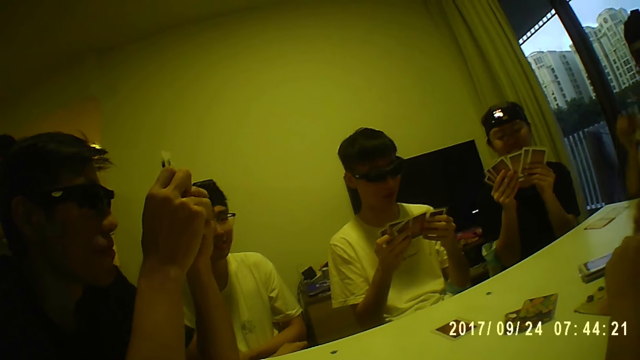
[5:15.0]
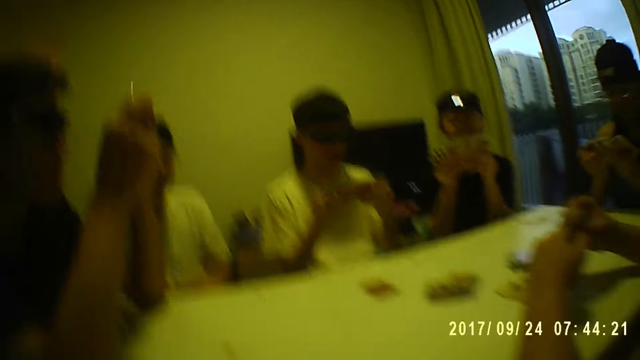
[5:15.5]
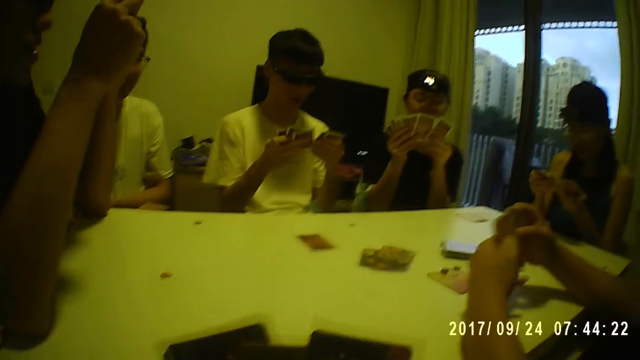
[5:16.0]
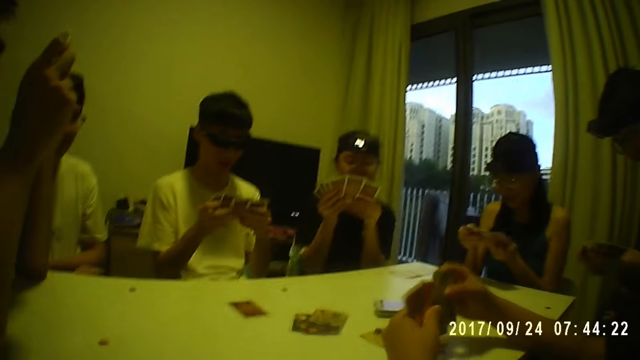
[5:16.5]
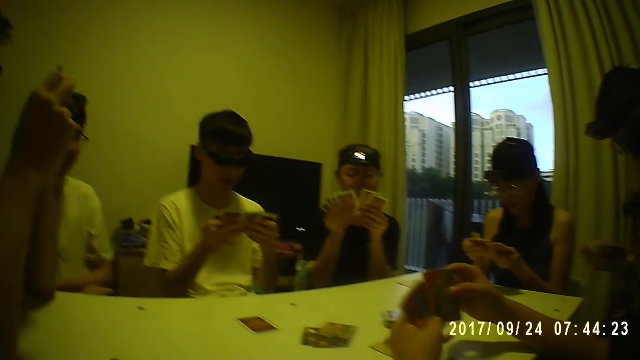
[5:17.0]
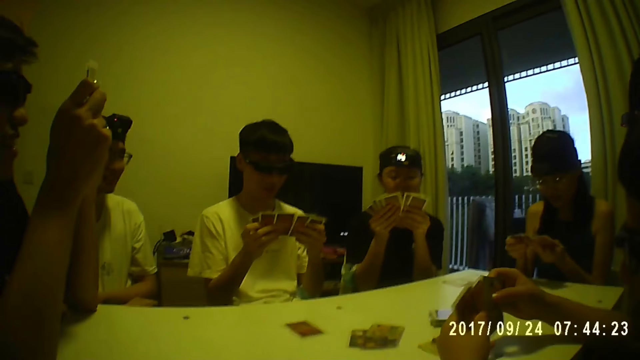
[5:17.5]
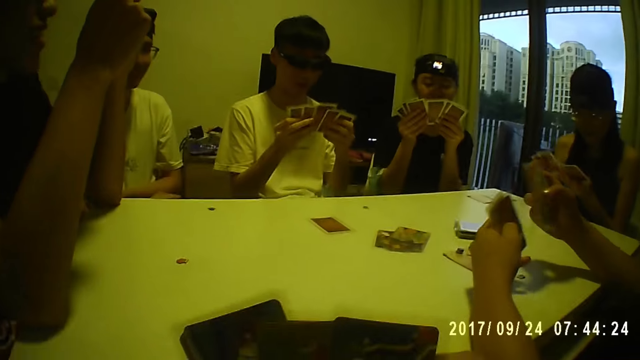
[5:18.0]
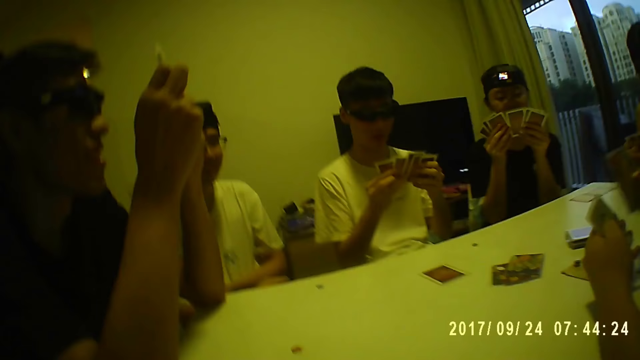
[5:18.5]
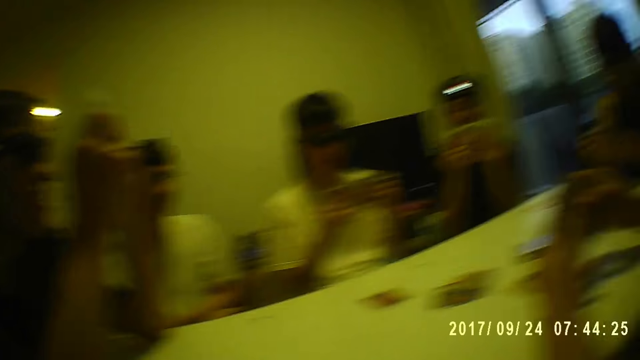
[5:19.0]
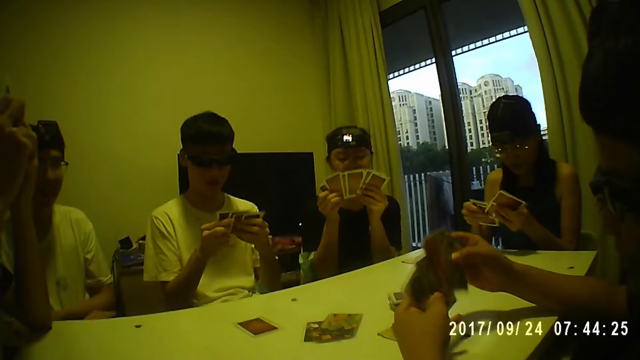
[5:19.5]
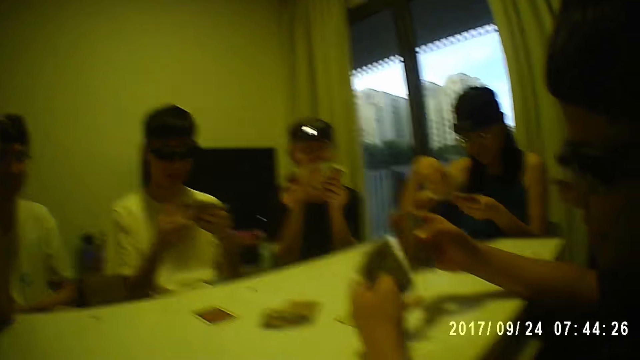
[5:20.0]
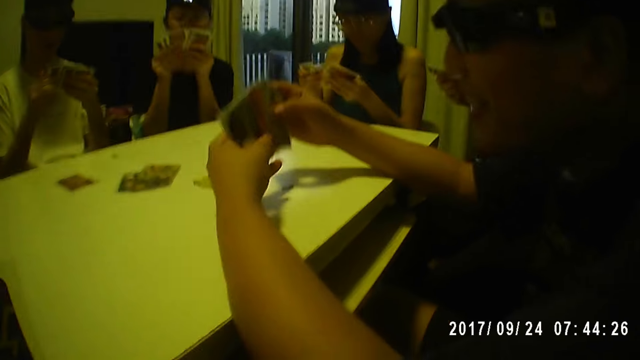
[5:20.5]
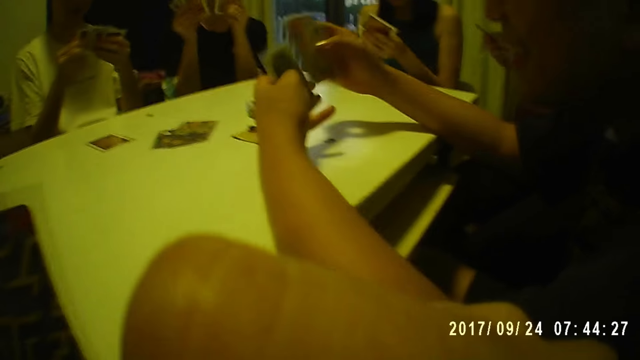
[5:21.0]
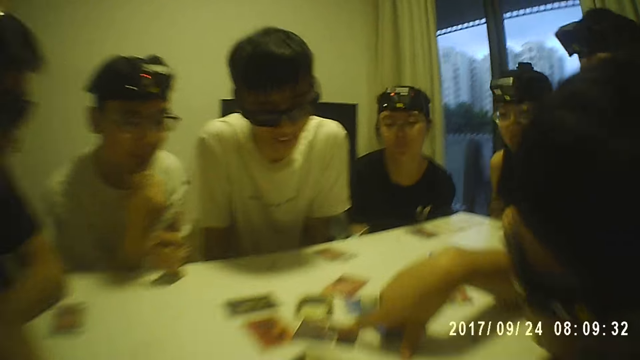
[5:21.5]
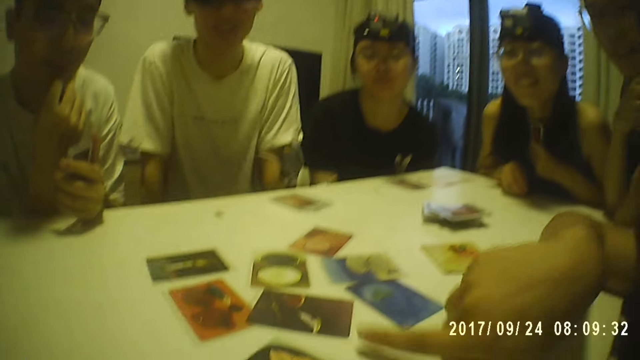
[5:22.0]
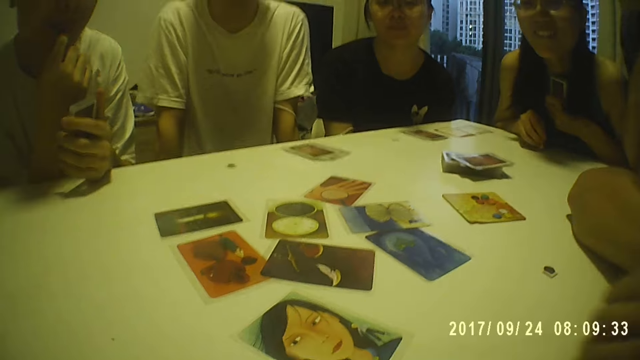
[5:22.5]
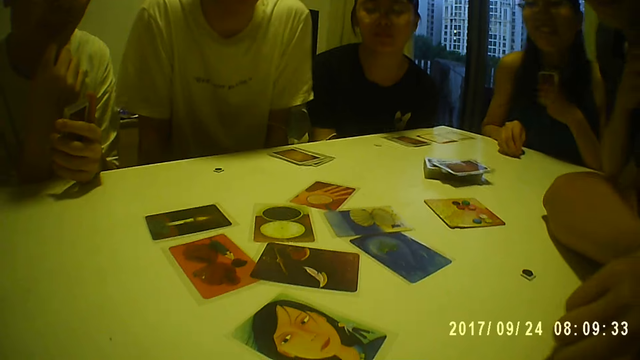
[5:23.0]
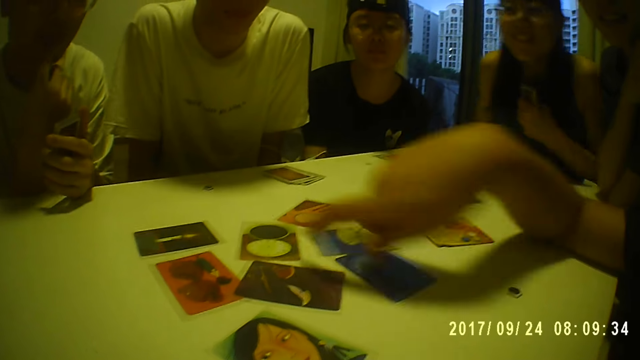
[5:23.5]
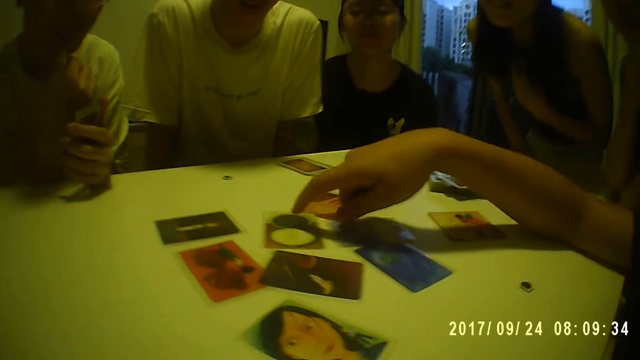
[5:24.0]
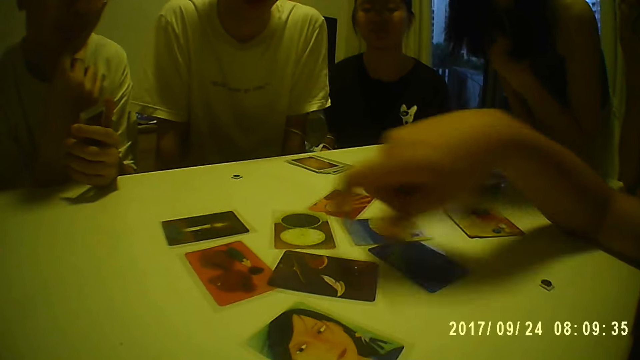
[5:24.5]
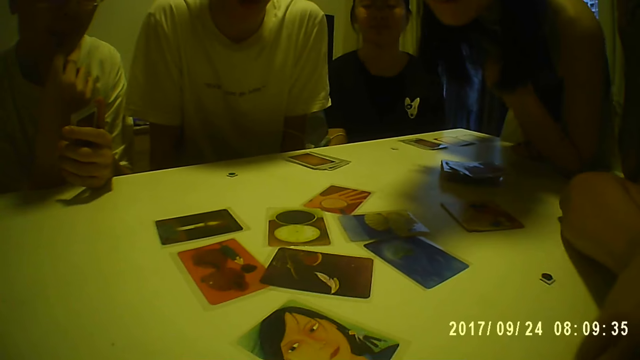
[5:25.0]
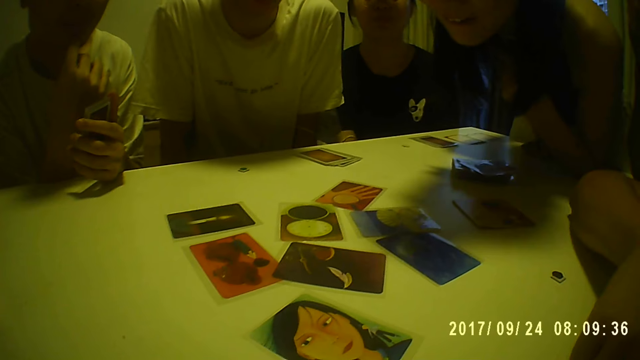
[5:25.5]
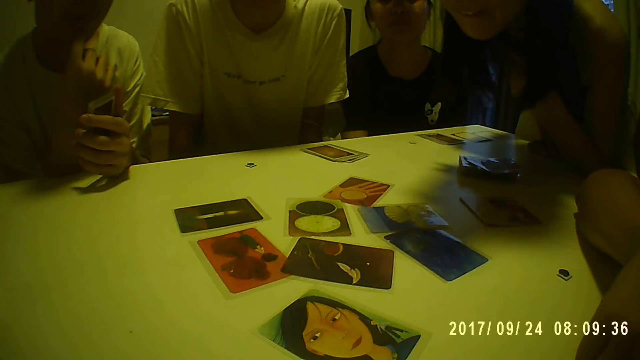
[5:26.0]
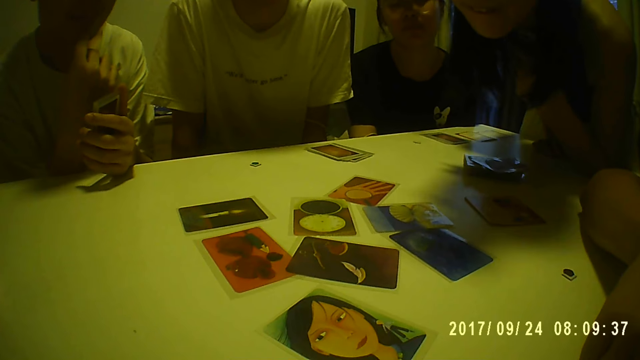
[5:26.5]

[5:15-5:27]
The camera wearer looks at the cards. A man points at the card on the table.

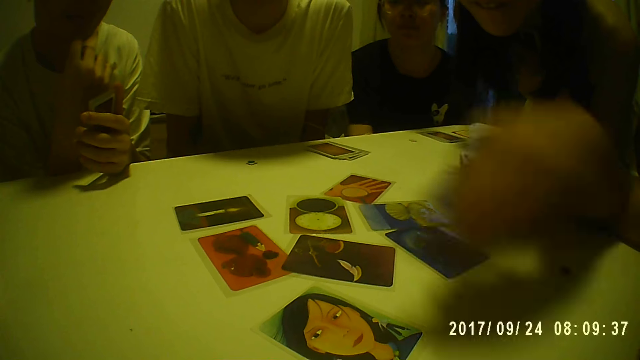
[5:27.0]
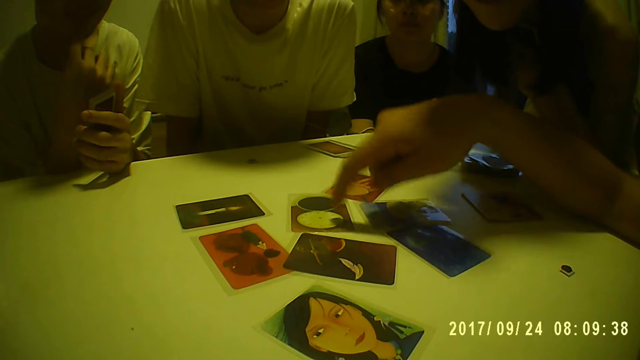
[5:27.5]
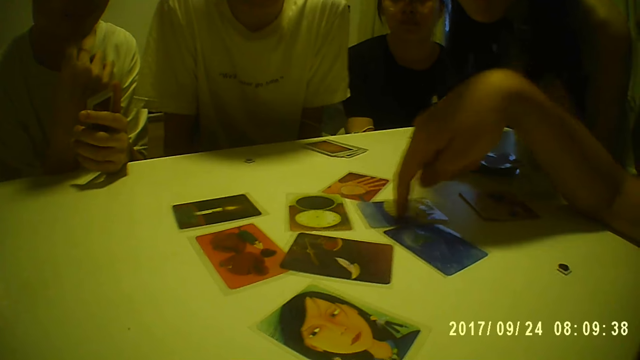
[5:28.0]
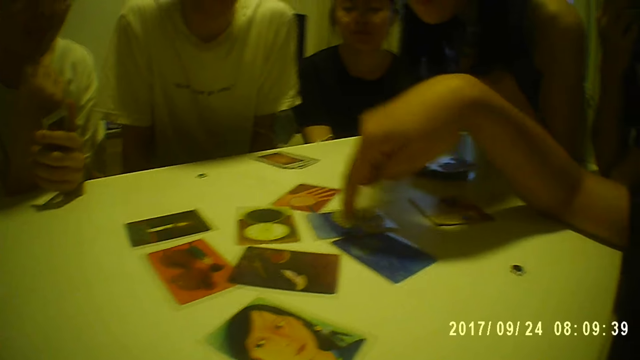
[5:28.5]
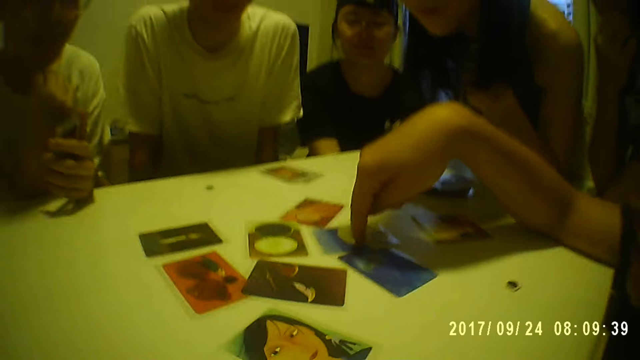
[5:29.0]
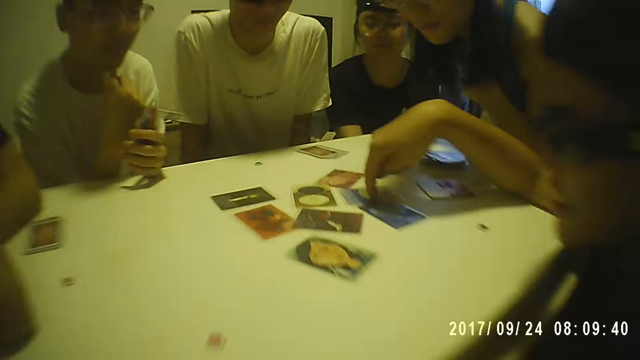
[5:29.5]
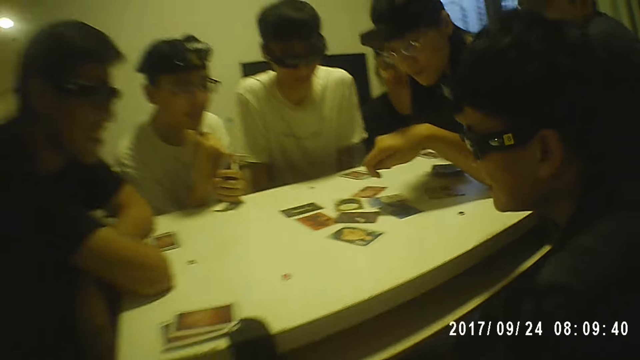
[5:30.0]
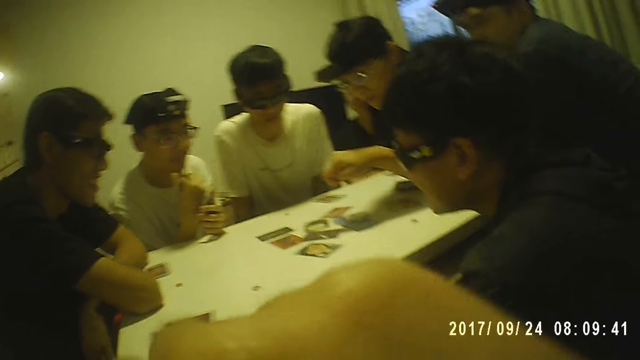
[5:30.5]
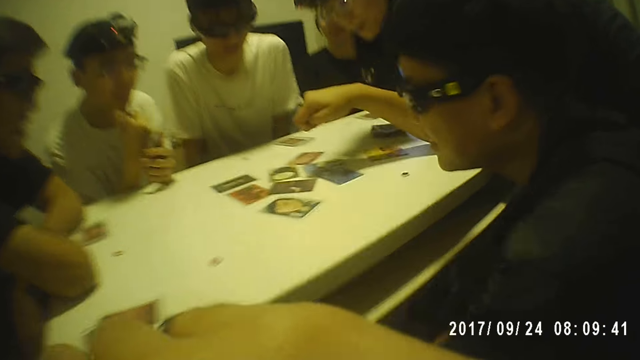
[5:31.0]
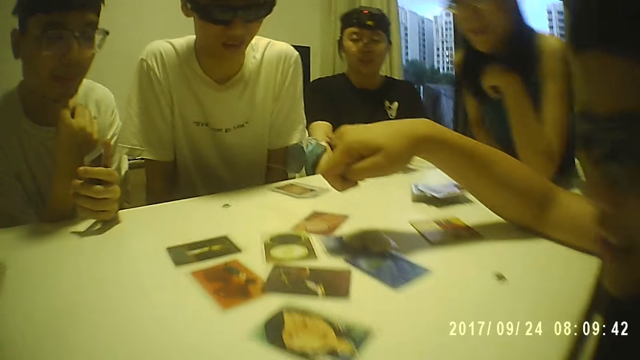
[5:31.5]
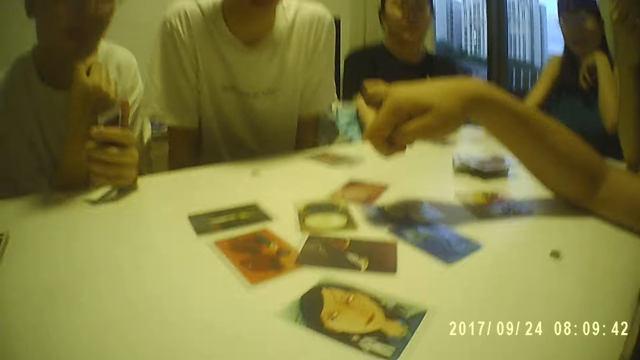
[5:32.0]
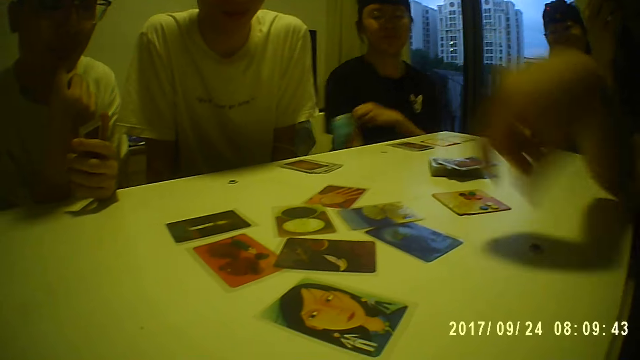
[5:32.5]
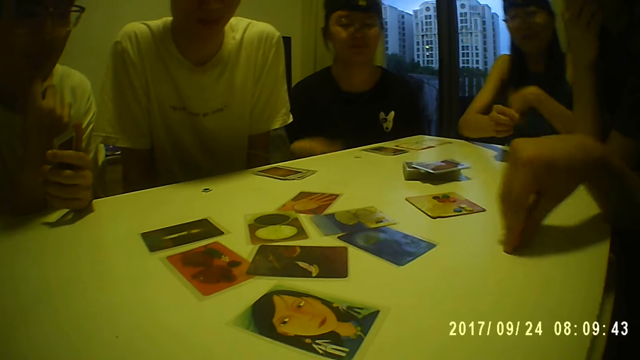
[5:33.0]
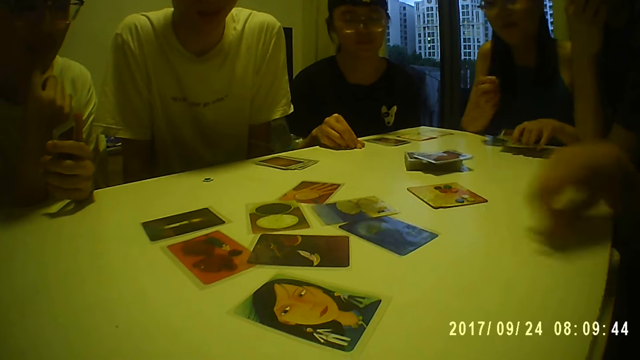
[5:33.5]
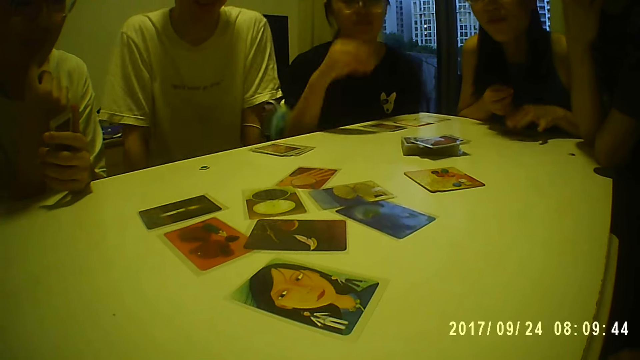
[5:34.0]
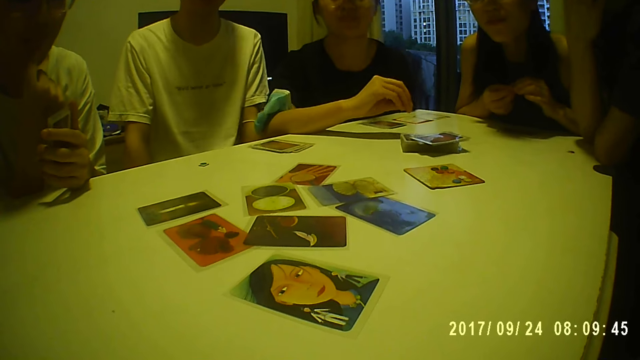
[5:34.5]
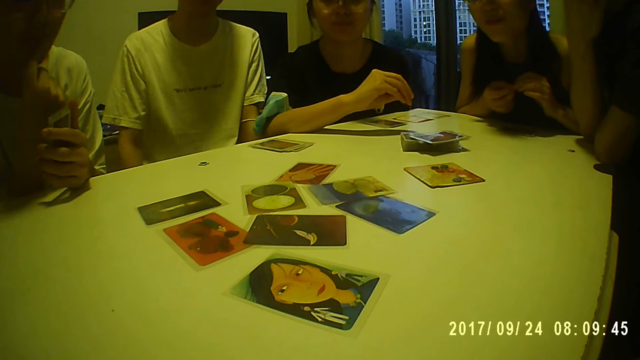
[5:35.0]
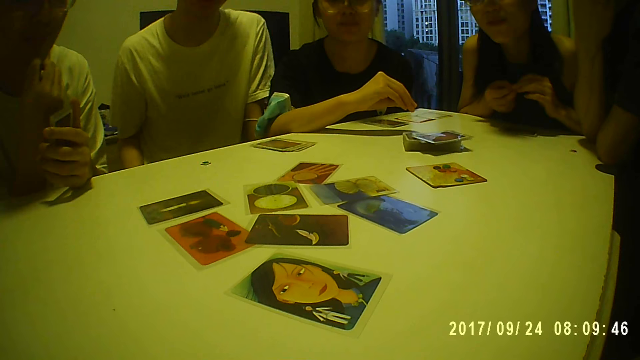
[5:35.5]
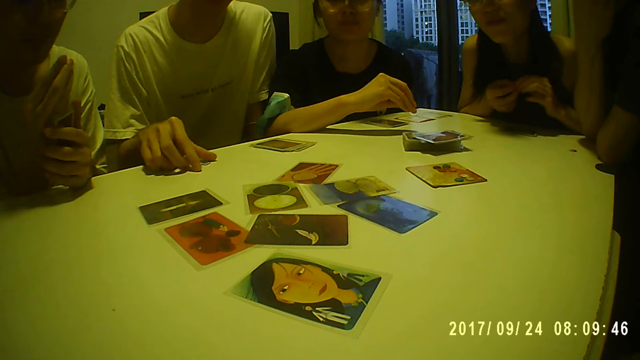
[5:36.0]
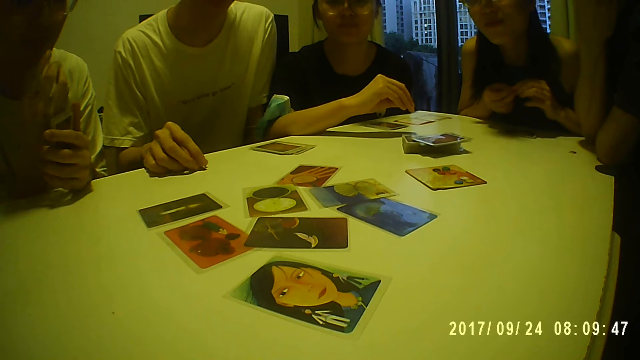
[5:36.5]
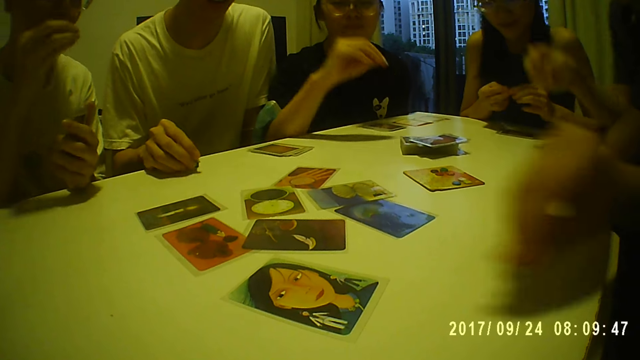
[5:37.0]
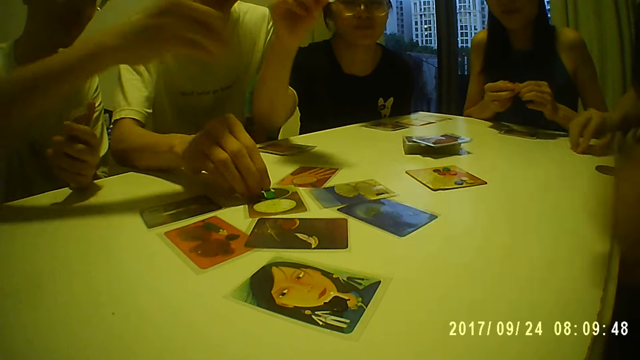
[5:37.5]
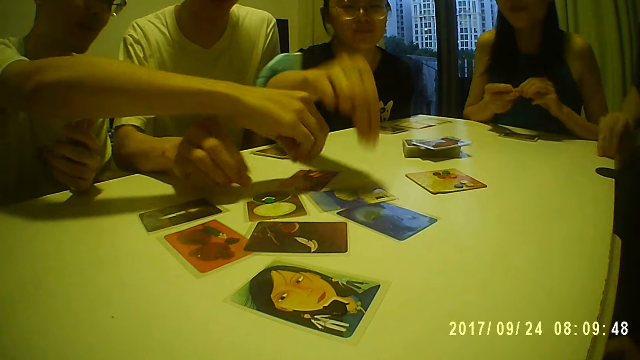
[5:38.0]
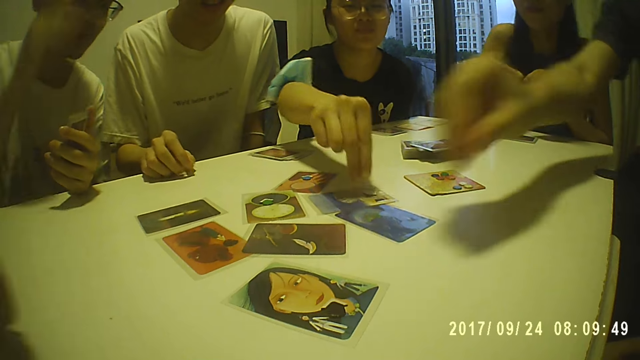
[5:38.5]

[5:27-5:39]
A person touches the card. Another person puts the cards on the table.
